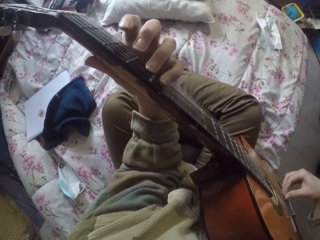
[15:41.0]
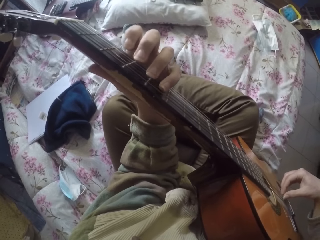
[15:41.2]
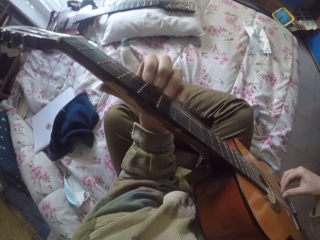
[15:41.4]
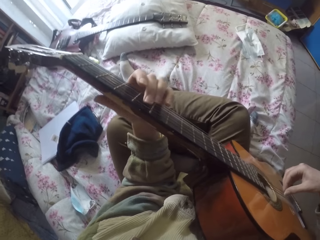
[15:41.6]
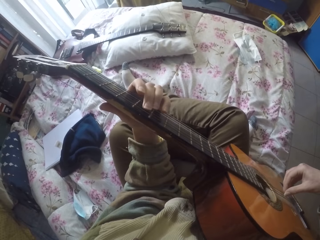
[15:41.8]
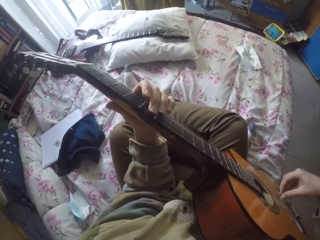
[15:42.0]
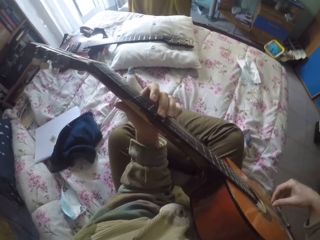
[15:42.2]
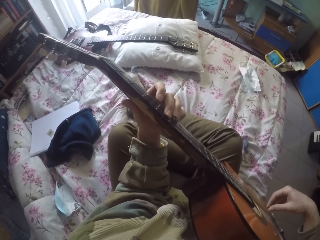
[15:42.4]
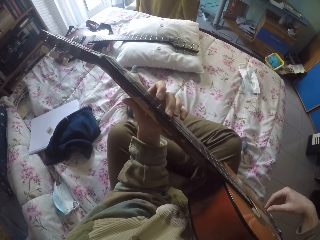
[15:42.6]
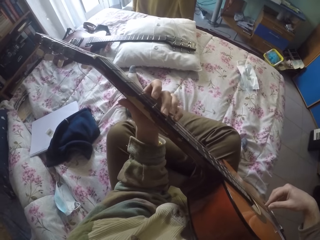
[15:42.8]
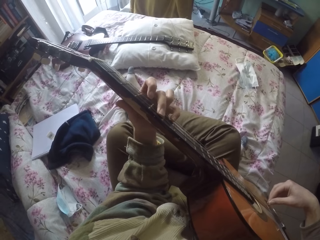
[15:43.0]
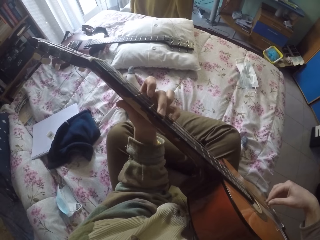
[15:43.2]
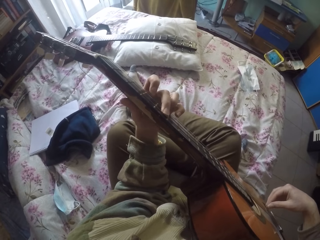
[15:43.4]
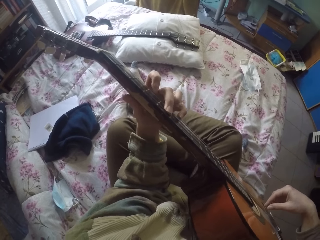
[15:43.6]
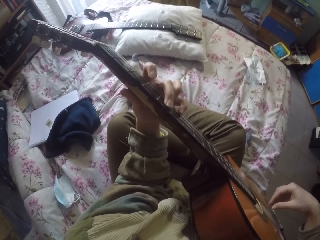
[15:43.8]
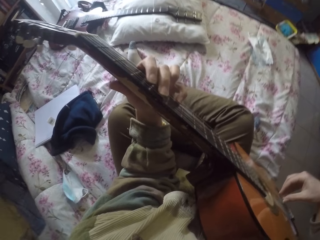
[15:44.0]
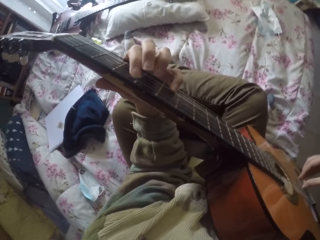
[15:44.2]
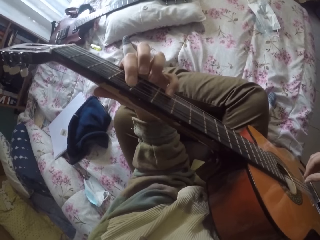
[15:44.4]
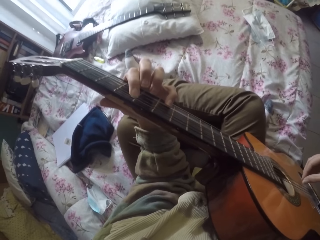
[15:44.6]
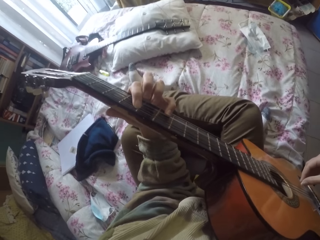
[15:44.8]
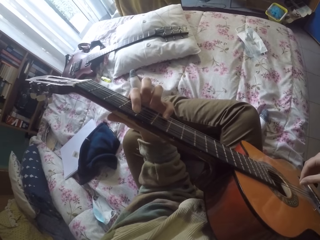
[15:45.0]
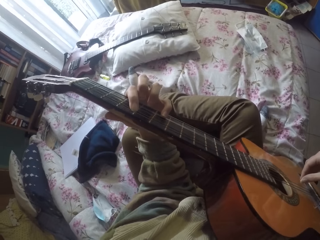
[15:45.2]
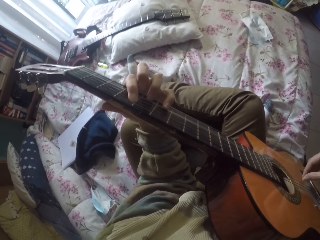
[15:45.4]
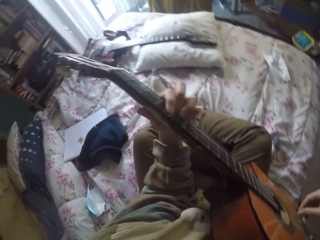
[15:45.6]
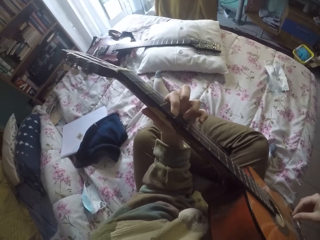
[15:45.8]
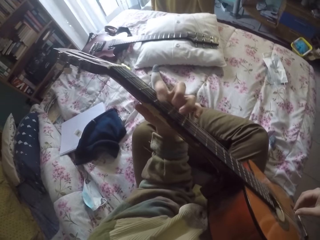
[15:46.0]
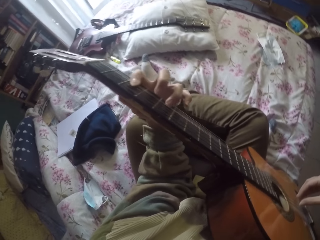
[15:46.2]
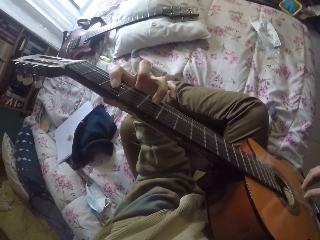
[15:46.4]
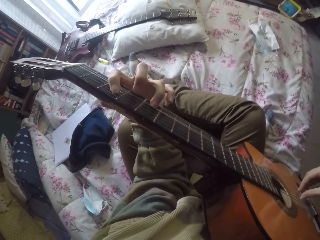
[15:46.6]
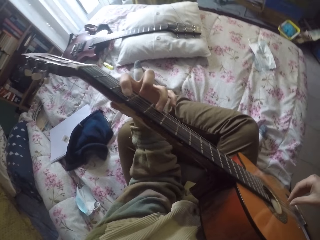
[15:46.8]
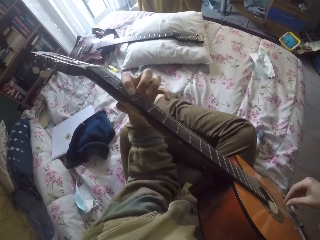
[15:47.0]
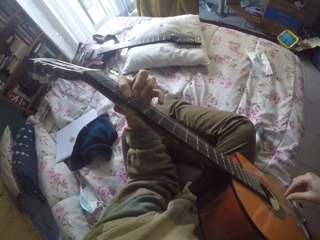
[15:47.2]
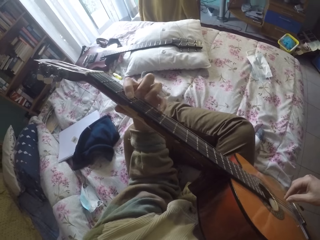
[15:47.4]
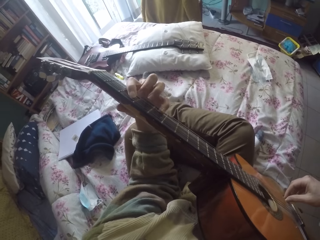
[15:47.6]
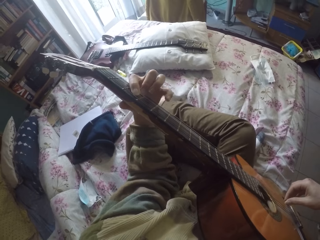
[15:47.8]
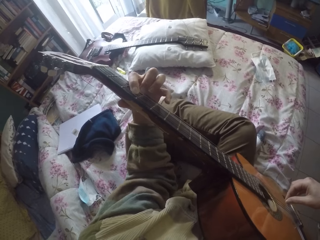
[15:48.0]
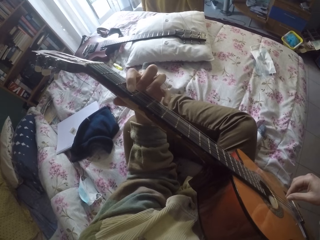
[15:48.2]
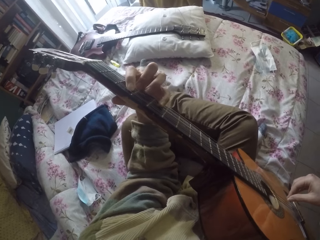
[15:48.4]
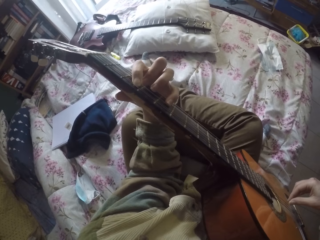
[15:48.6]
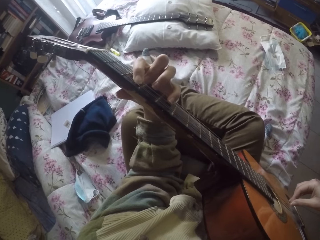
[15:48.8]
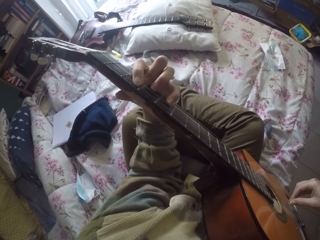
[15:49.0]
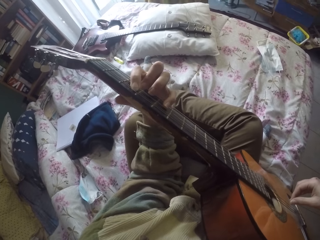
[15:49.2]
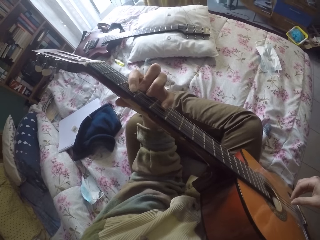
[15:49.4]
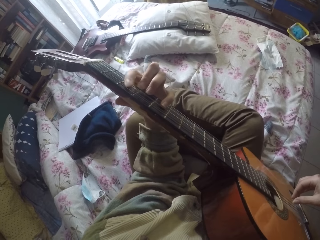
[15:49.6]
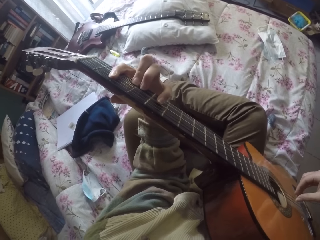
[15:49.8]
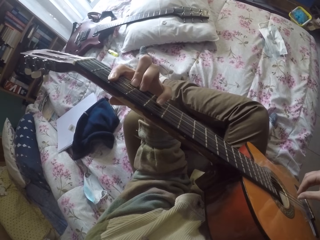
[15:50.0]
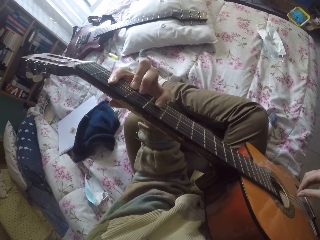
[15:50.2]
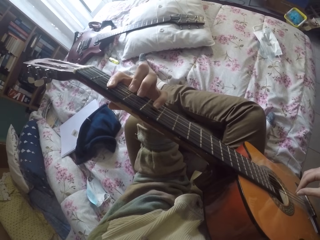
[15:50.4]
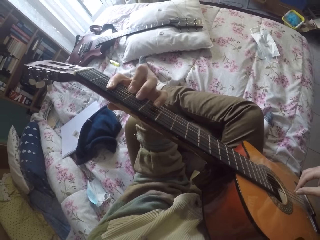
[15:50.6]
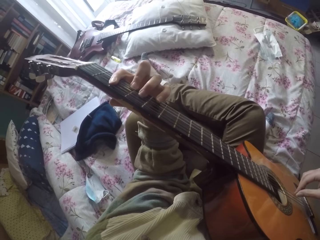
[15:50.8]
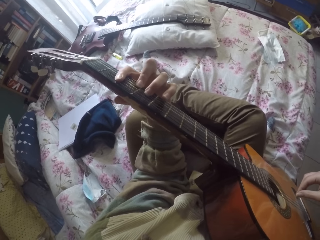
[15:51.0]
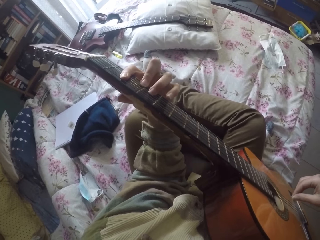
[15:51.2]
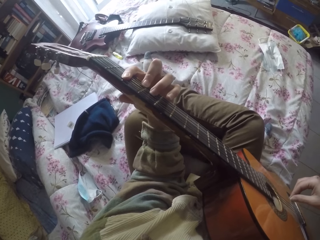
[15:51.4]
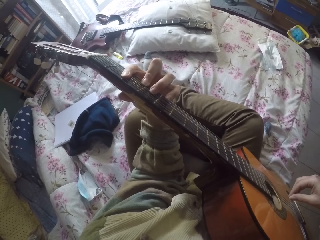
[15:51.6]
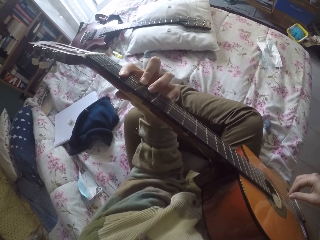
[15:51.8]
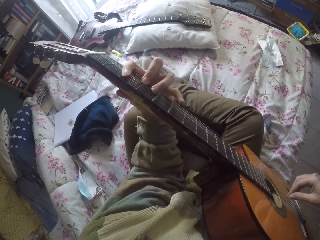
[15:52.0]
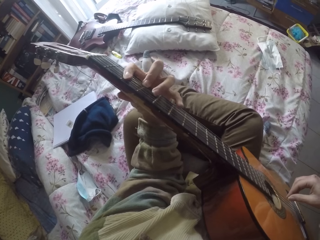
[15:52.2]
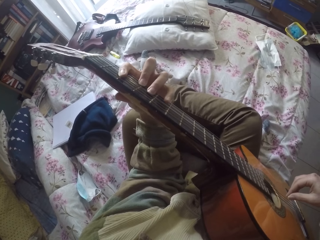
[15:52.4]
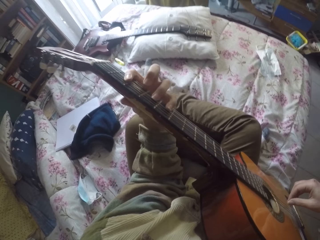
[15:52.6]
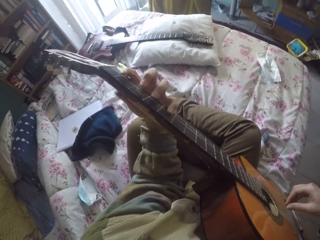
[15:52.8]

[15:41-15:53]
The camera wearer plays the guitar strings with the left hand. They play the guitar strings with the right hand.

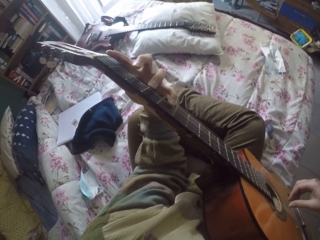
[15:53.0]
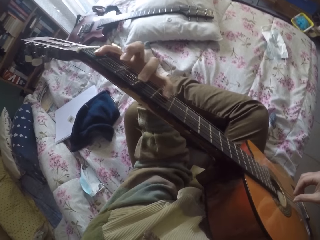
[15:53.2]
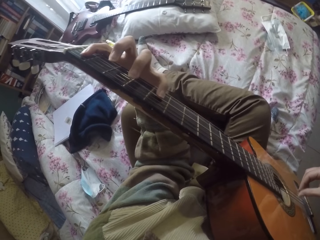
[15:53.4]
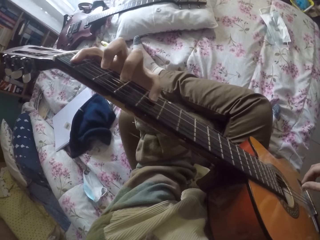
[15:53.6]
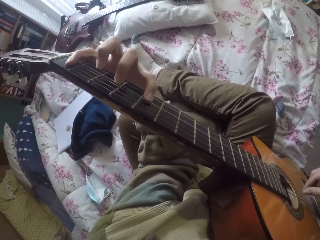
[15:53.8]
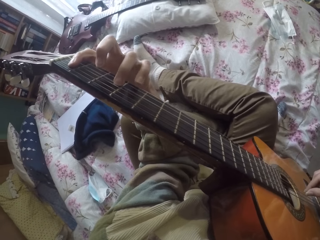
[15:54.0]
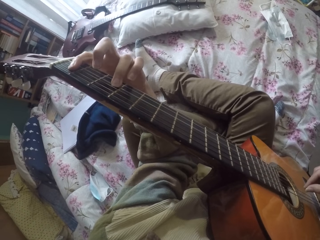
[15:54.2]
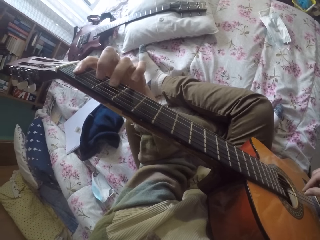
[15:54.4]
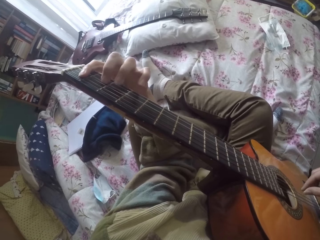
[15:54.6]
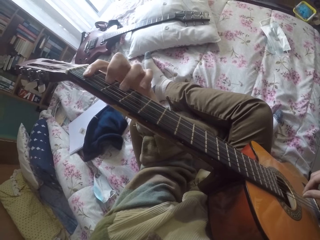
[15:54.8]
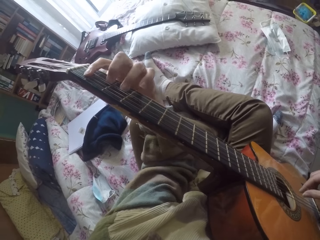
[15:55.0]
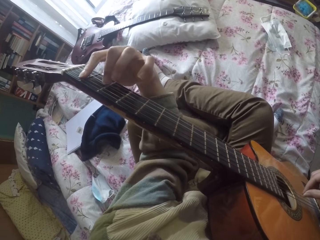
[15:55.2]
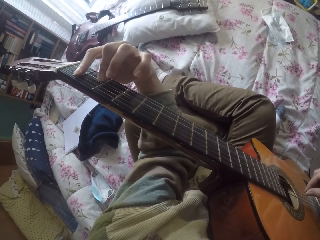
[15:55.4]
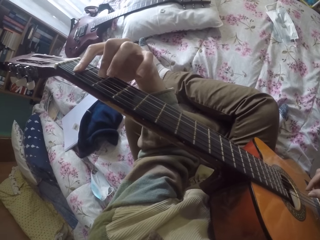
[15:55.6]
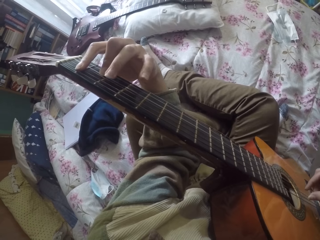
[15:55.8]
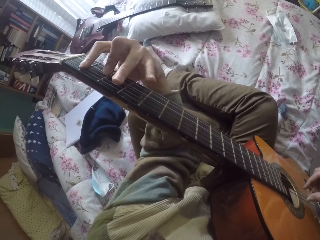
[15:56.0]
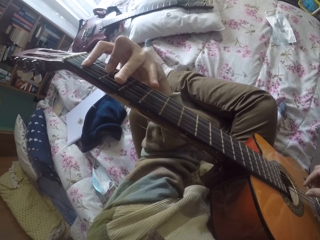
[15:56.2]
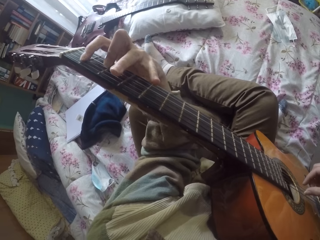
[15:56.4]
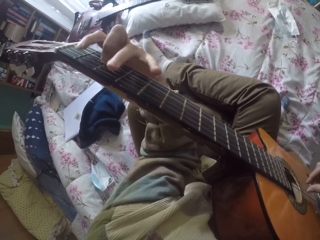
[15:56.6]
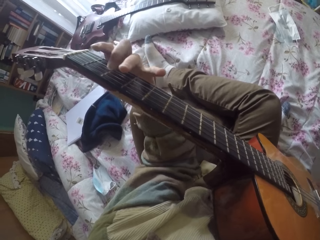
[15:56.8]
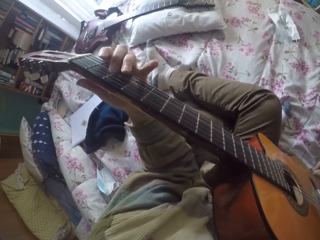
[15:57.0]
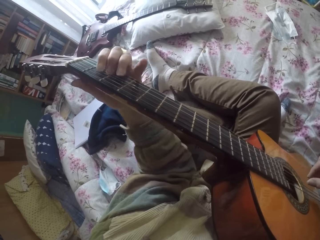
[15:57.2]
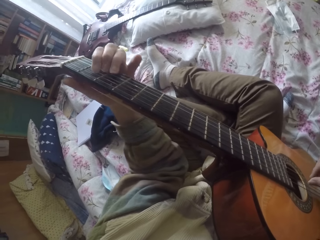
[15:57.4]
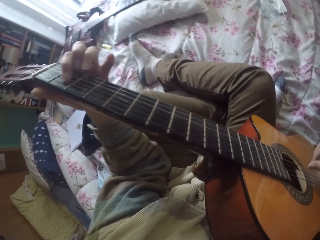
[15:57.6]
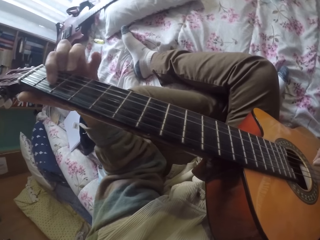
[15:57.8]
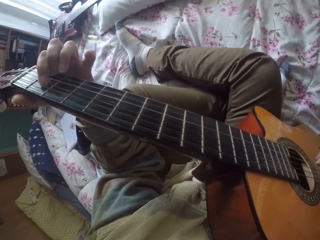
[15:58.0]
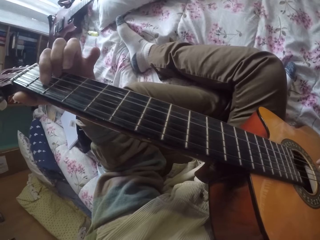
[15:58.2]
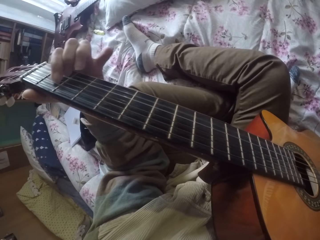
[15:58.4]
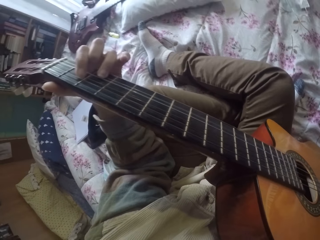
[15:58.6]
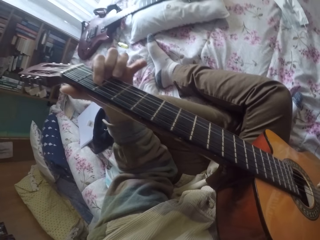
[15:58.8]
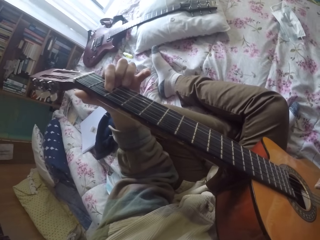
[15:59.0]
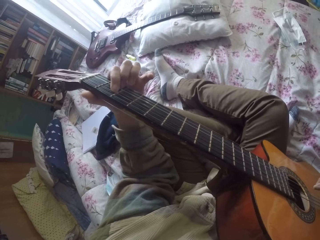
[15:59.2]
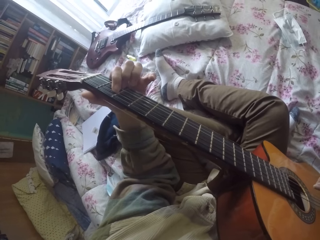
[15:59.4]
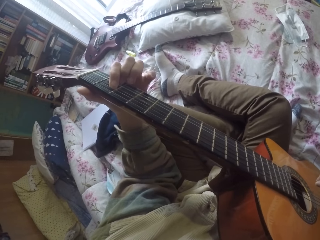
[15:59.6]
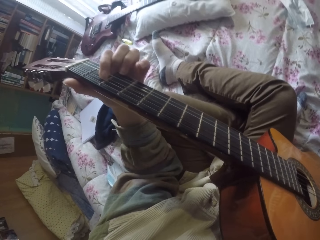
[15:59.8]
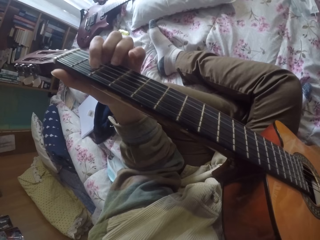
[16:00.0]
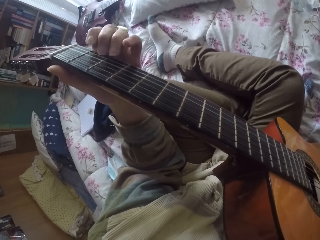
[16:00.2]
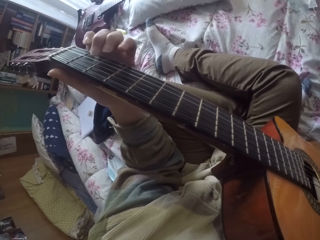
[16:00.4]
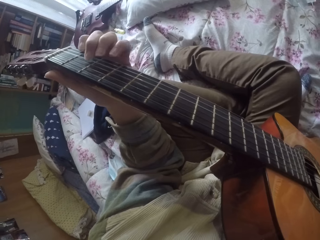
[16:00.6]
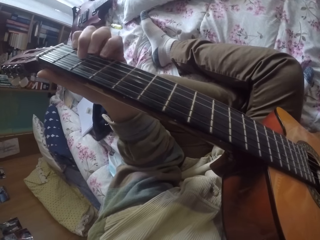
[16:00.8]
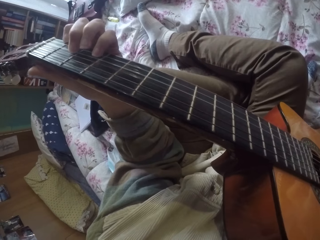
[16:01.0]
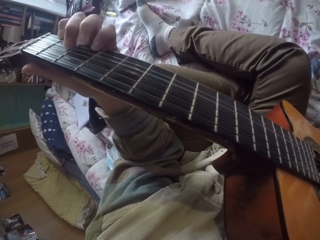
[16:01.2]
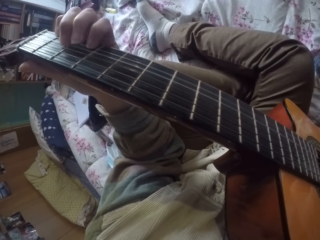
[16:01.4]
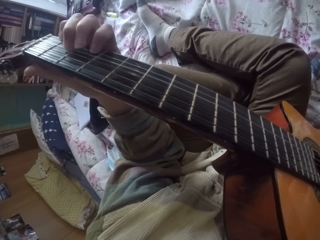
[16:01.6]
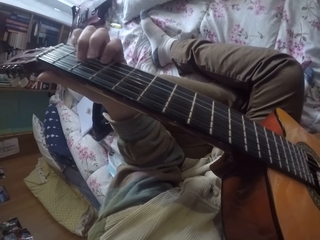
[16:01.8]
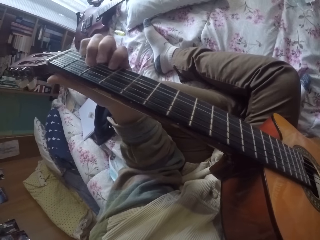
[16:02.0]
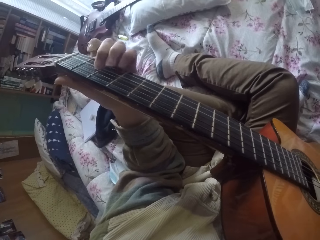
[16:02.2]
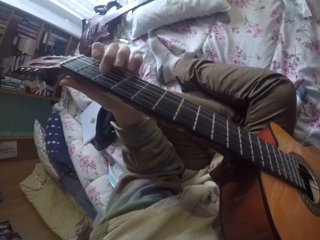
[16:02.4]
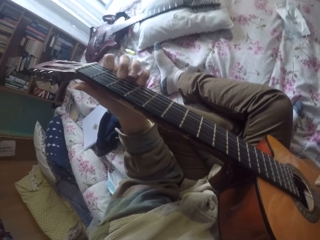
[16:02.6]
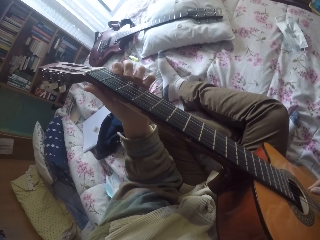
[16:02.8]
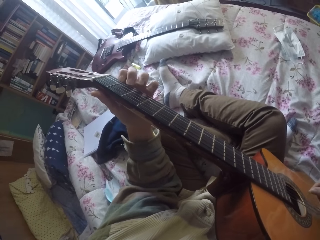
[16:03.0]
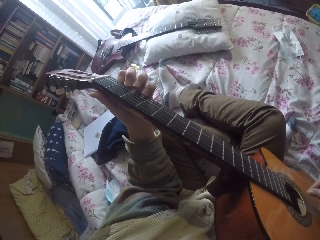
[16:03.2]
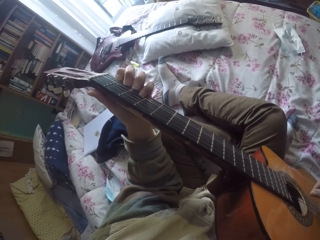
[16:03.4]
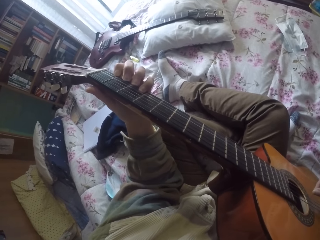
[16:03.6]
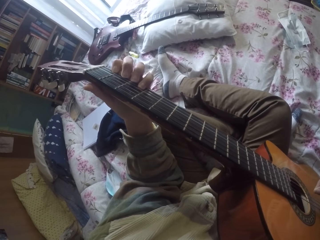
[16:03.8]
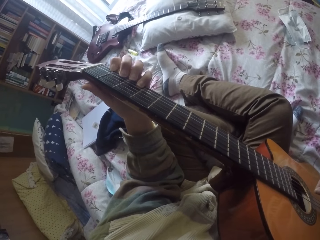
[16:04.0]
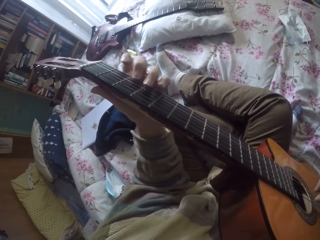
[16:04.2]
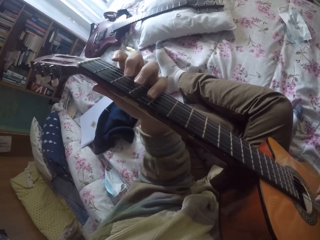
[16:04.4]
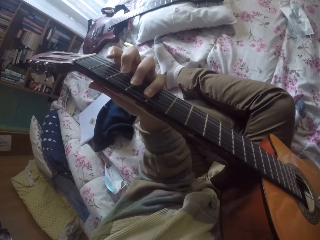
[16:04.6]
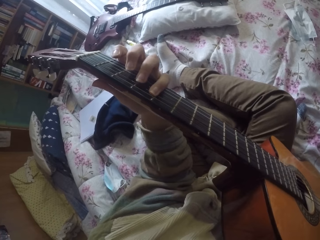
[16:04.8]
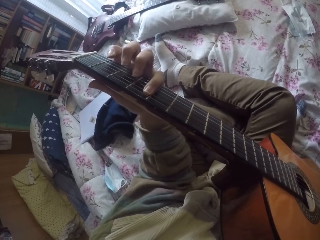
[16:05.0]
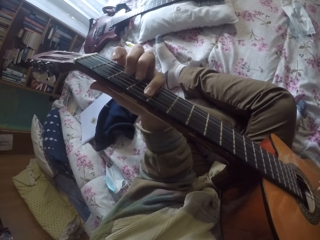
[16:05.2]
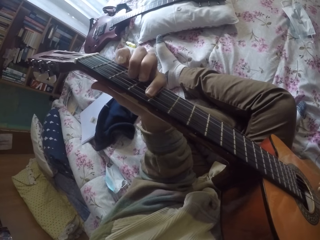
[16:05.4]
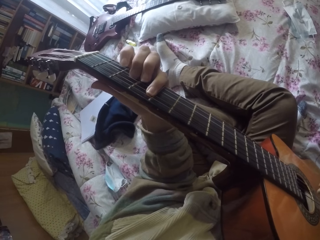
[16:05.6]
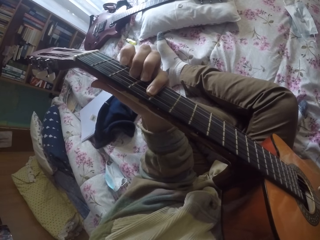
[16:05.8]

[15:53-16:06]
The camera wearer plays the guitar strings with the left hand.
